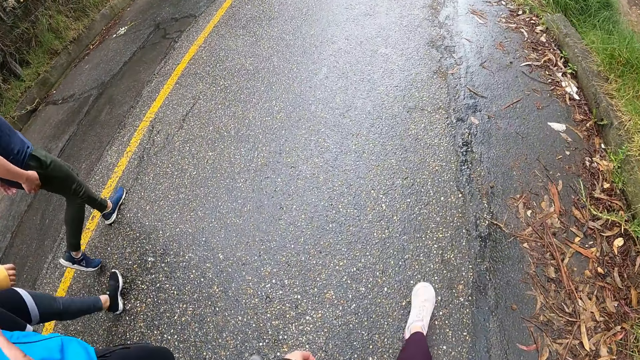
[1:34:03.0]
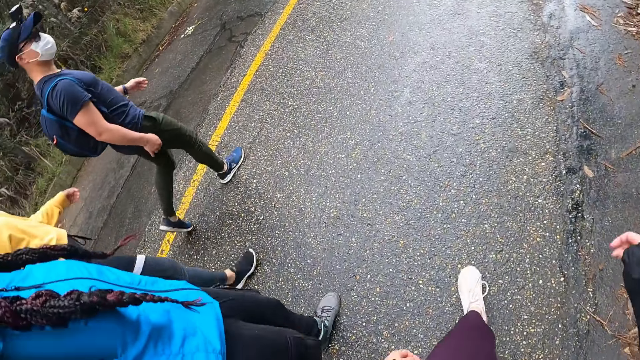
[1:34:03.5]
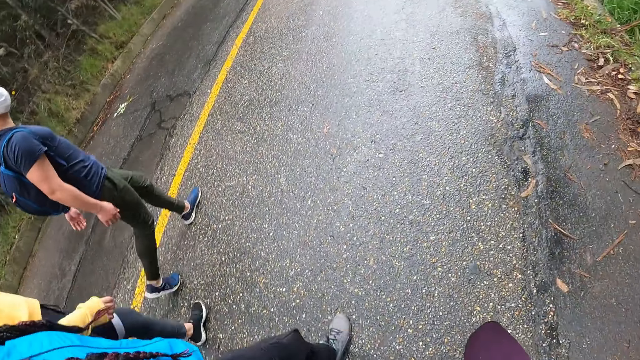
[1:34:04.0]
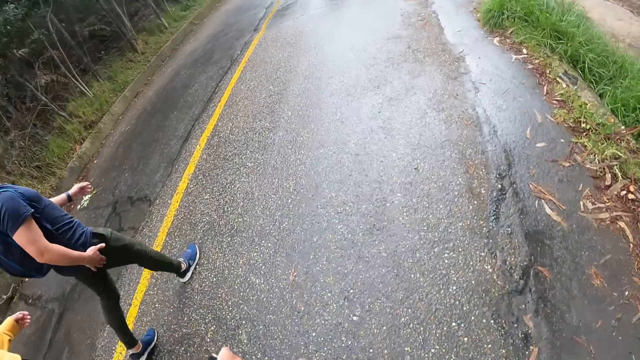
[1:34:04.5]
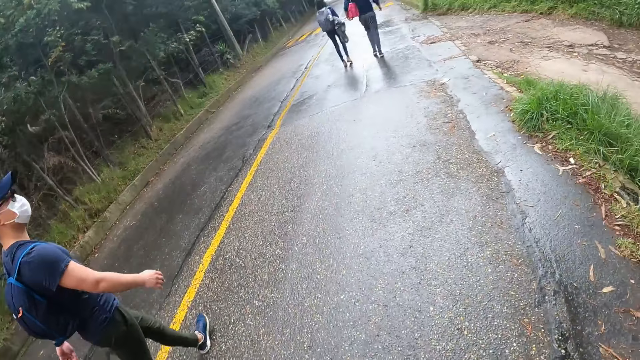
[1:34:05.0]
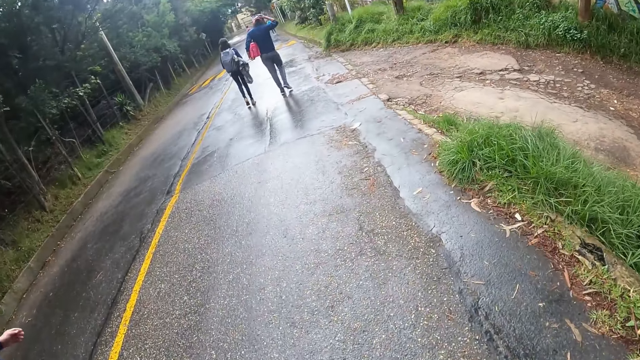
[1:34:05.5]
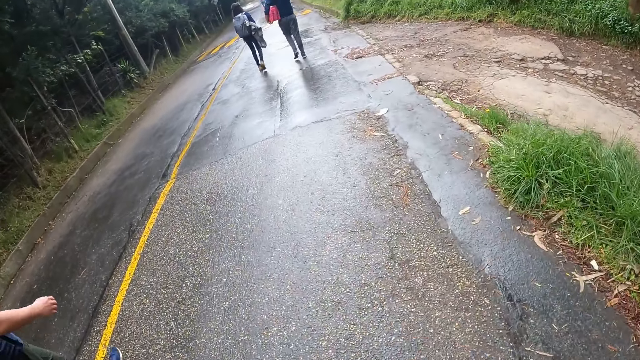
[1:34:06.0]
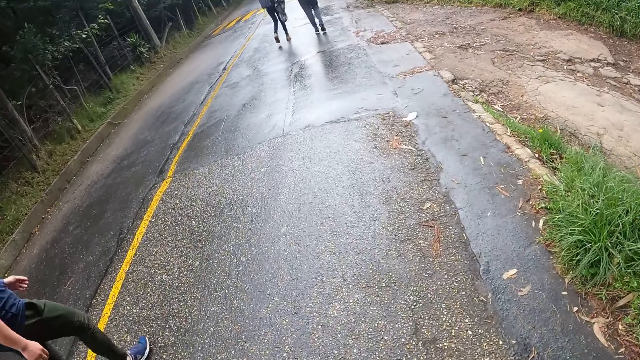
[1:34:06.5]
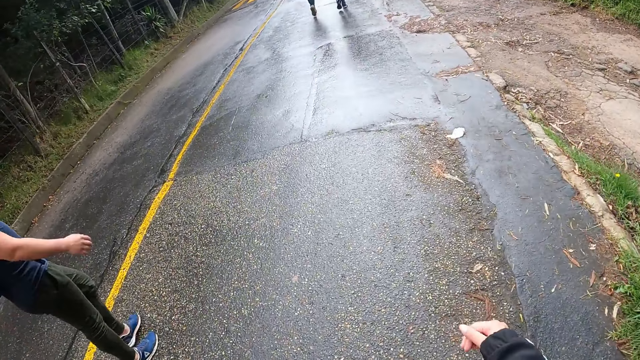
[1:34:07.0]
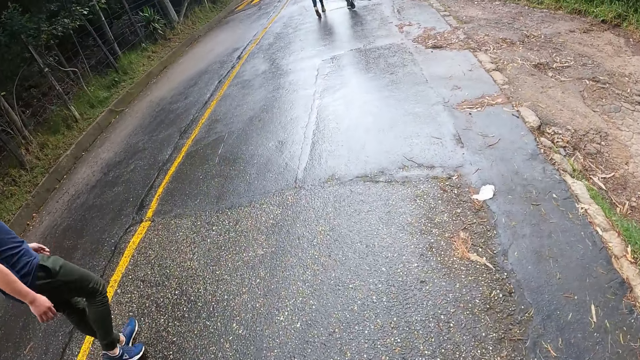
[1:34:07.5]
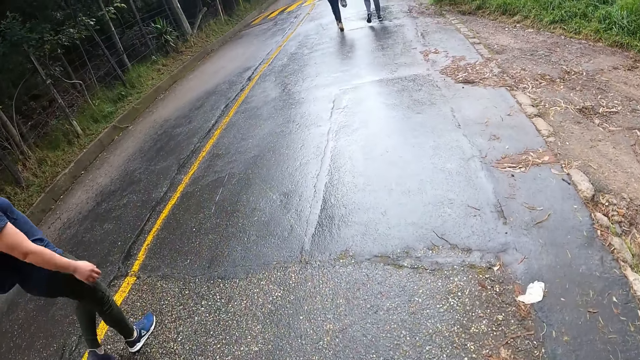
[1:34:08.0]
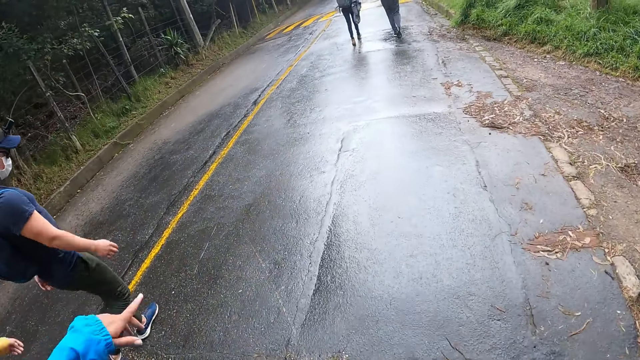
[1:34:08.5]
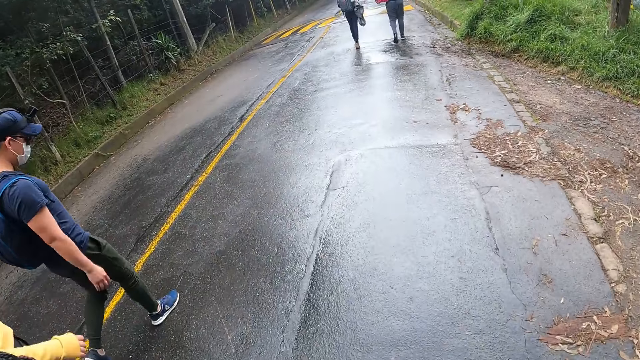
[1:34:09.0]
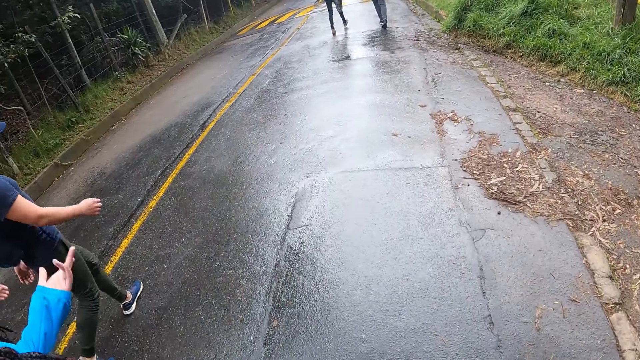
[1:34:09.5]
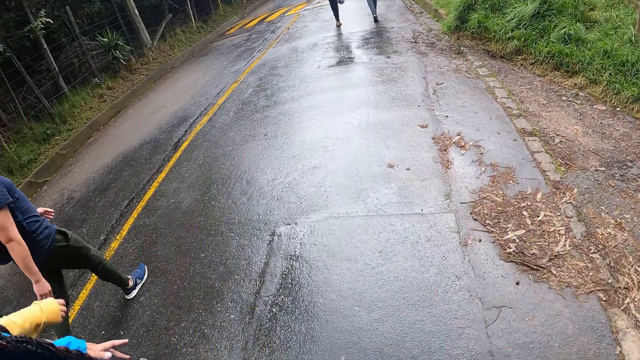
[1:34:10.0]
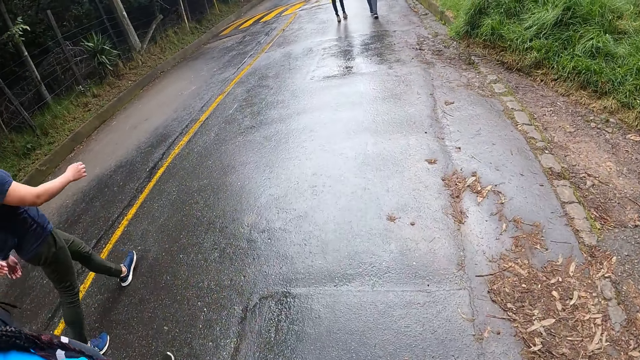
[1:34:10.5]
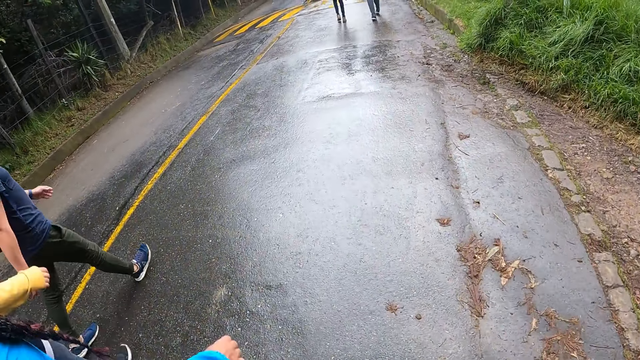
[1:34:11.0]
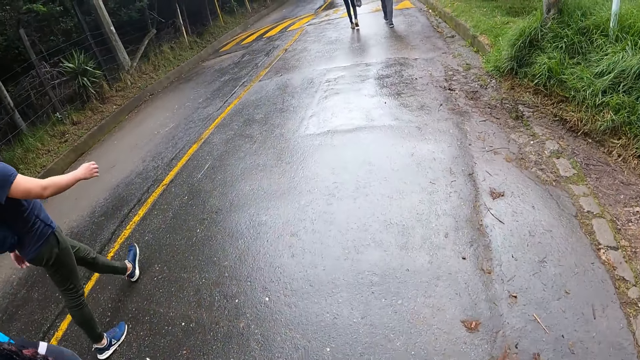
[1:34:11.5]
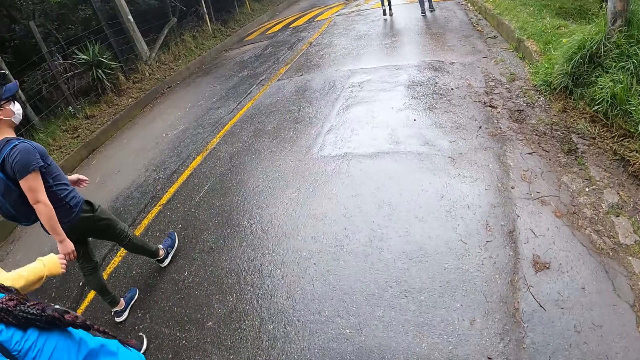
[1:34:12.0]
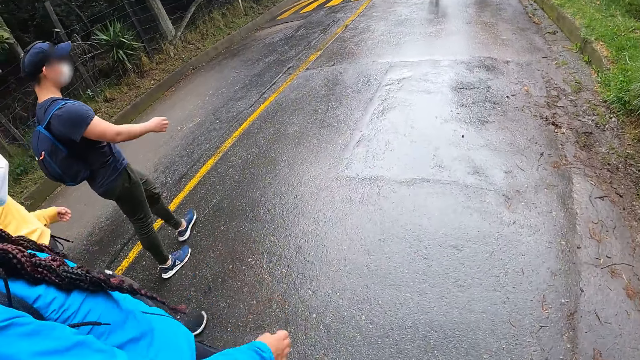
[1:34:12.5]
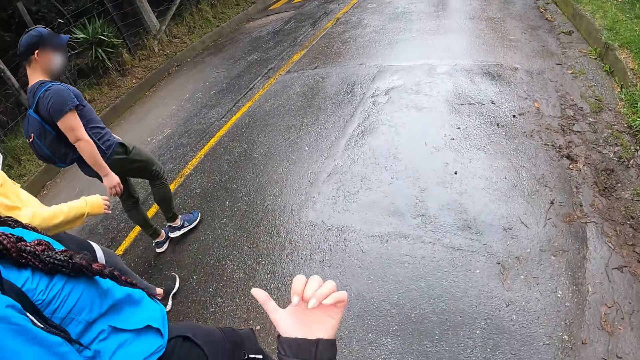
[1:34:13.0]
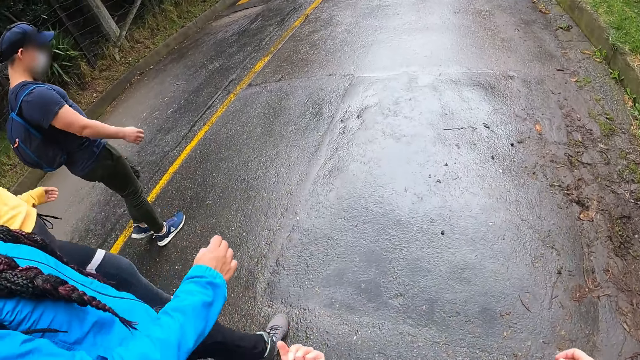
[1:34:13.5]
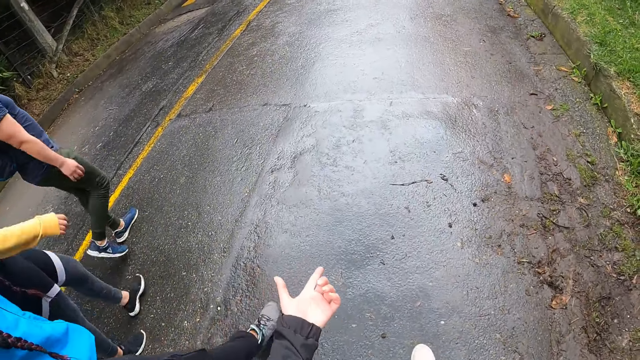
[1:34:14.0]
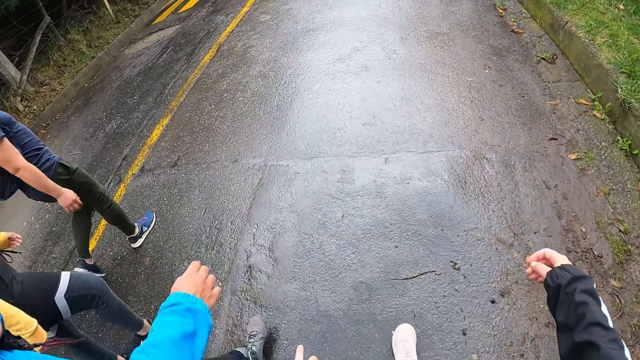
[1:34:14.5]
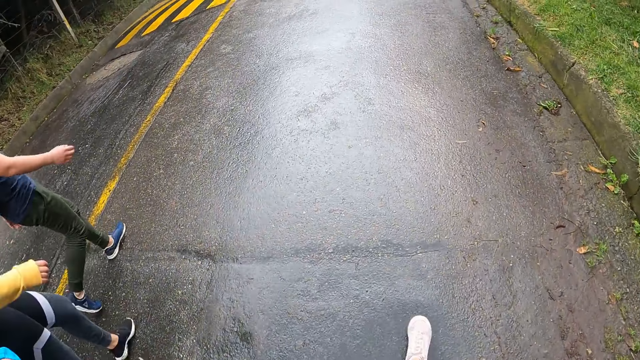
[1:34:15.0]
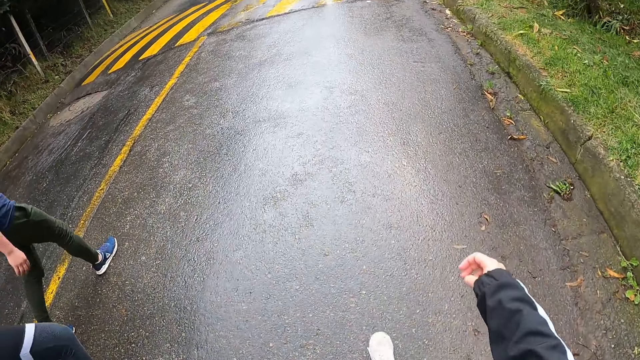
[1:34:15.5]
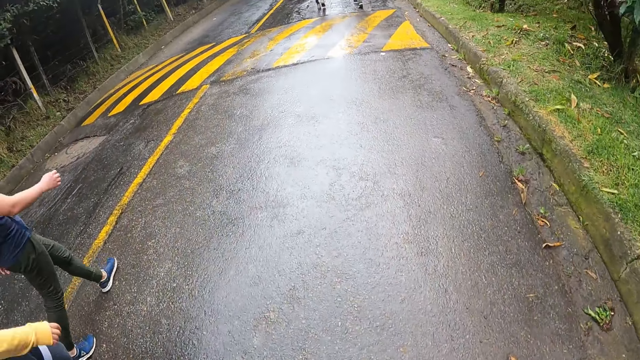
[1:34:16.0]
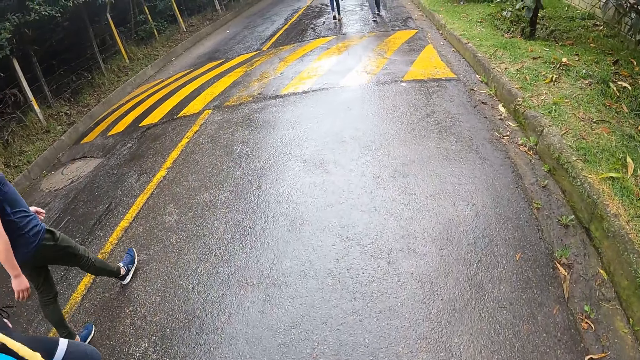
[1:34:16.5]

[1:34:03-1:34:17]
The camera wearer walks on the road with the women and the man. They converse with the first woman.

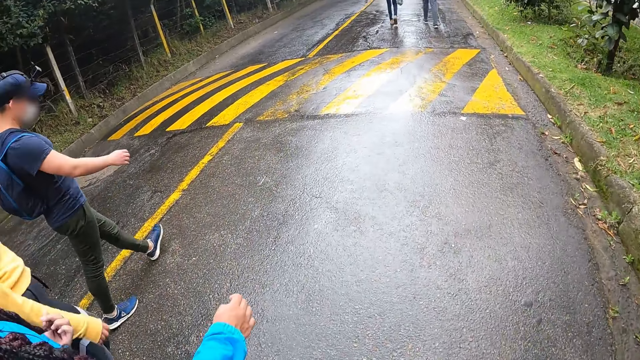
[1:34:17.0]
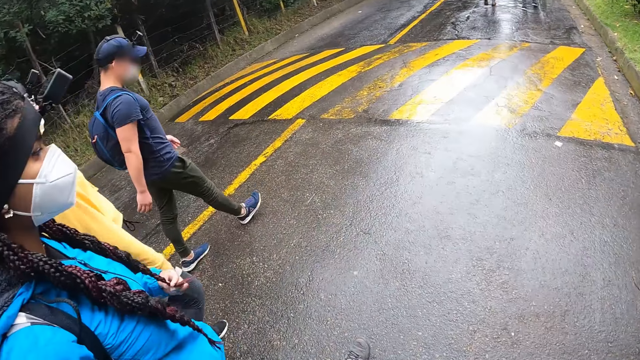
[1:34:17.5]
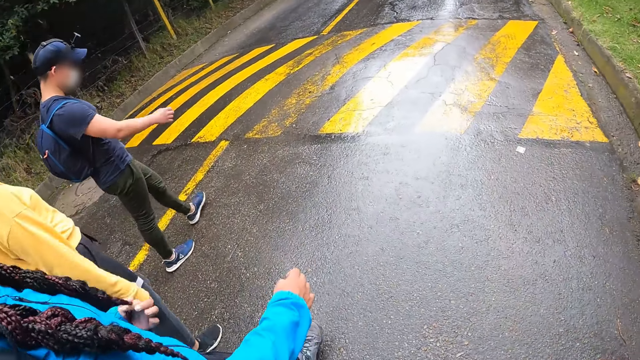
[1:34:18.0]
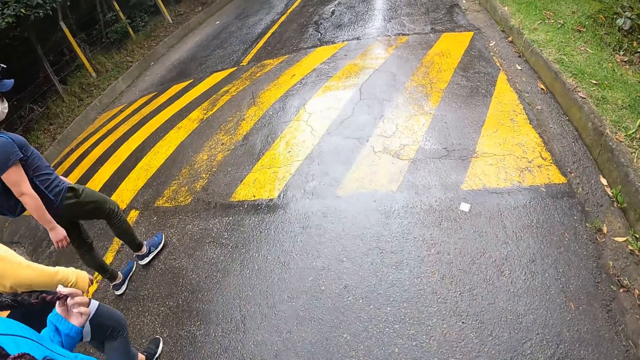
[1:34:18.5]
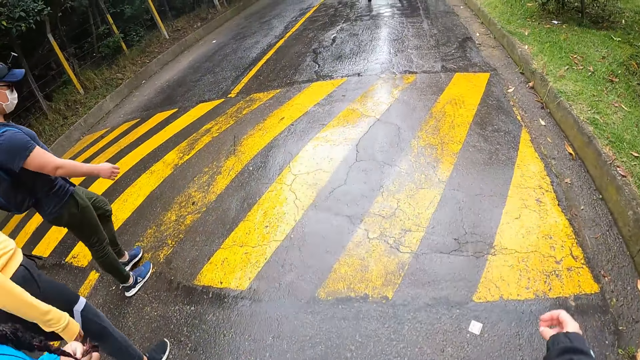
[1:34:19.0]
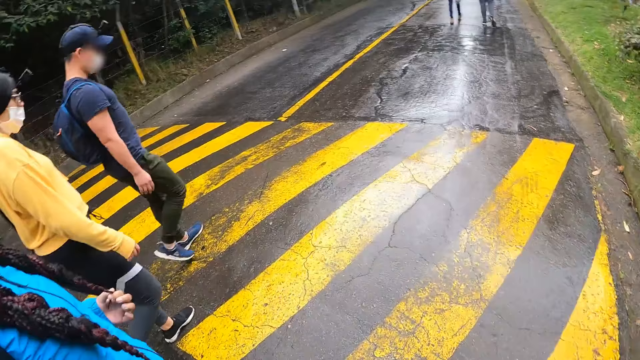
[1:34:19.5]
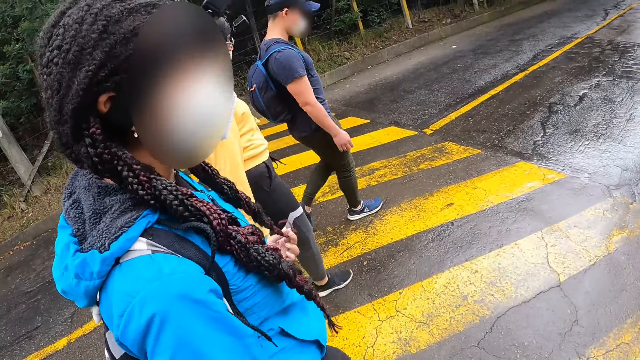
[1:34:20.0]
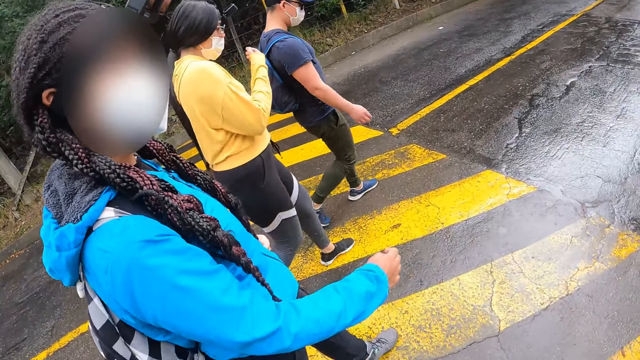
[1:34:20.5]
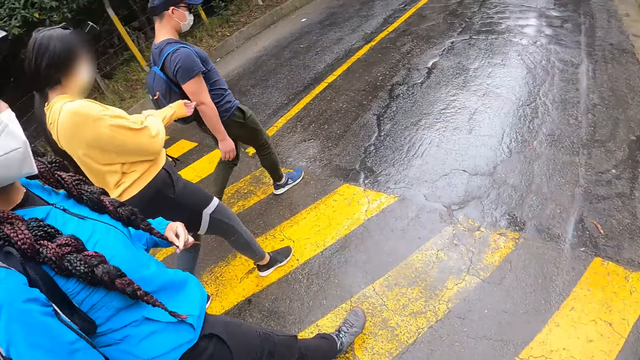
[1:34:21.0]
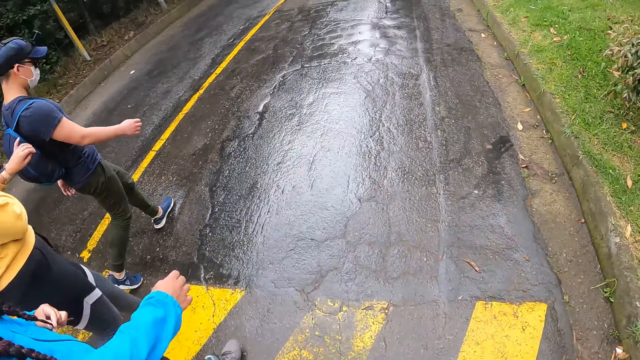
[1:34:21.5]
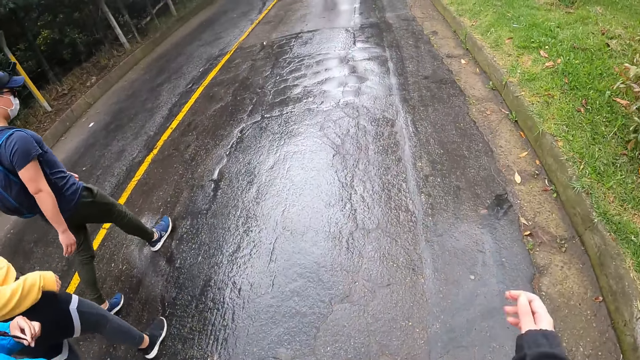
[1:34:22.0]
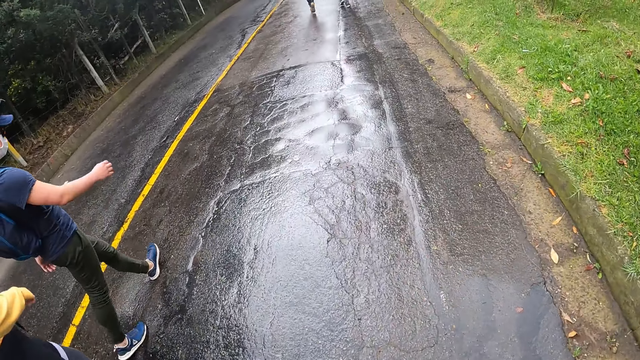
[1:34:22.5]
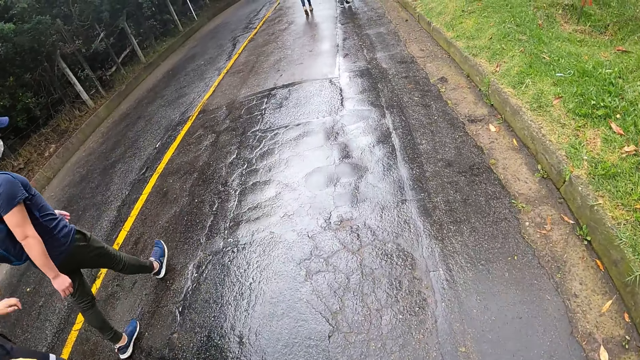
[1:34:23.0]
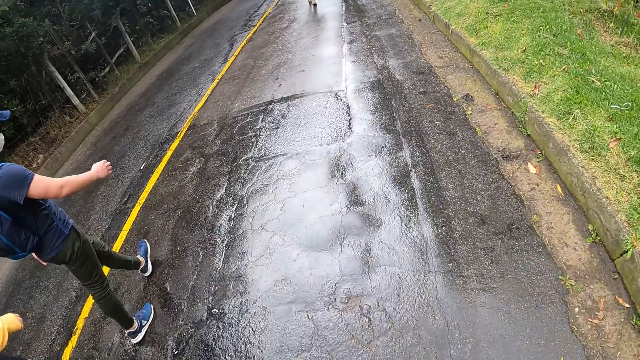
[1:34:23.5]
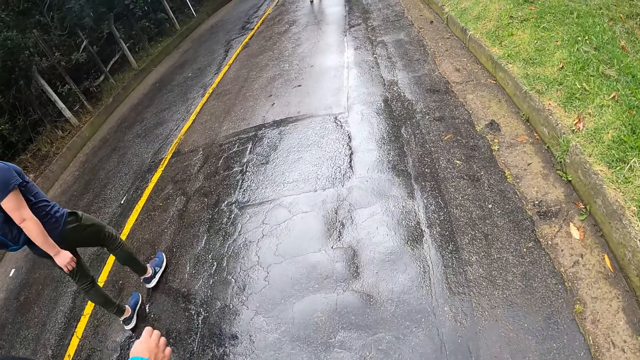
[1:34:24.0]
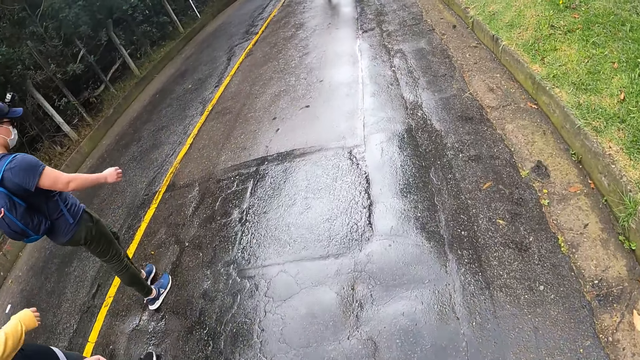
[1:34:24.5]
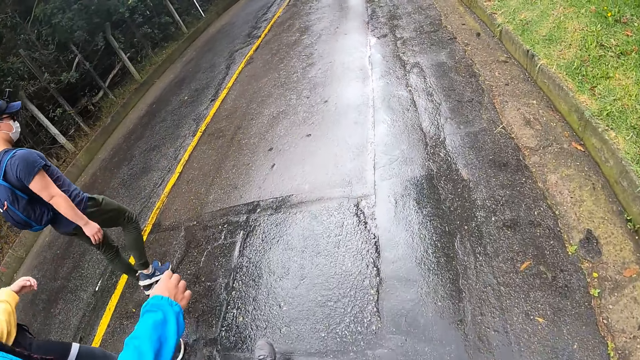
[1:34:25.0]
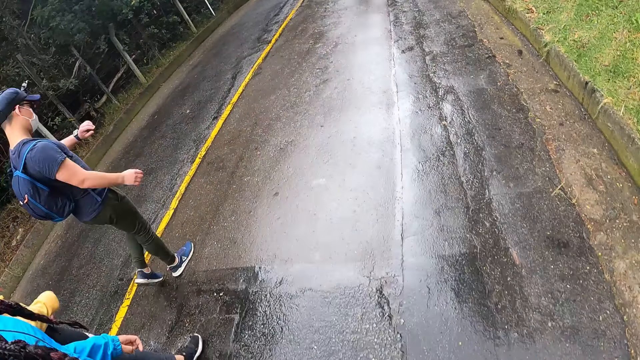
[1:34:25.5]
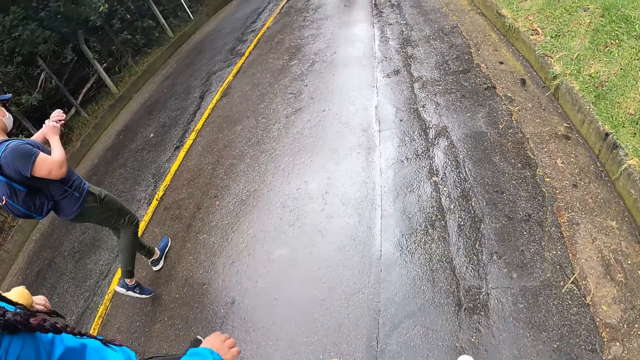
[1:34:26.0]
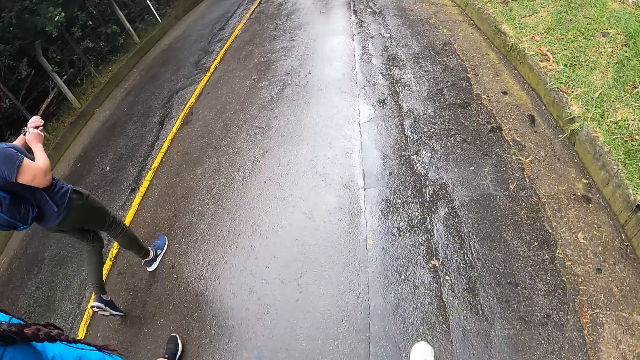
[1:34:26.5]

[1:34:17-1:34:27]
The camera wearer looks at a woman. Another woman adjusts her shirt with her right hand. The camera wearer lifts his hand. The man looks at the wristwatch on his left hand.
